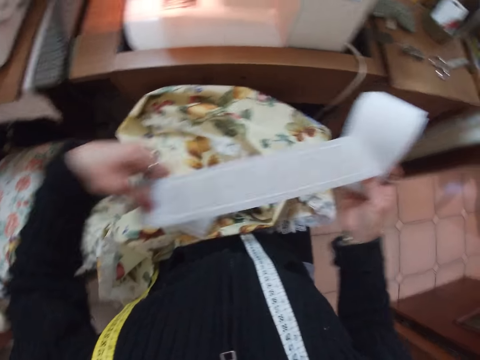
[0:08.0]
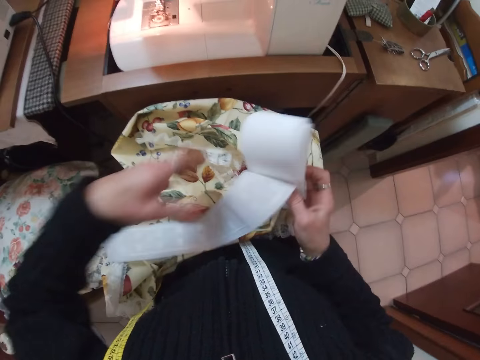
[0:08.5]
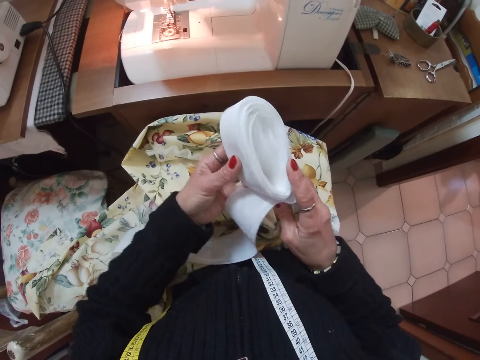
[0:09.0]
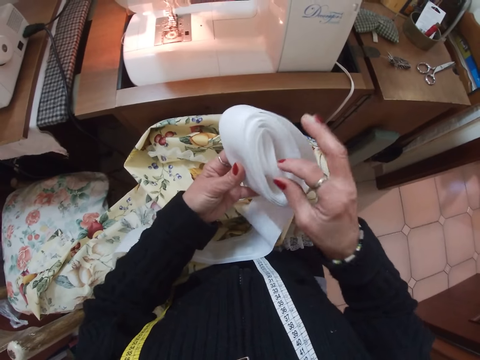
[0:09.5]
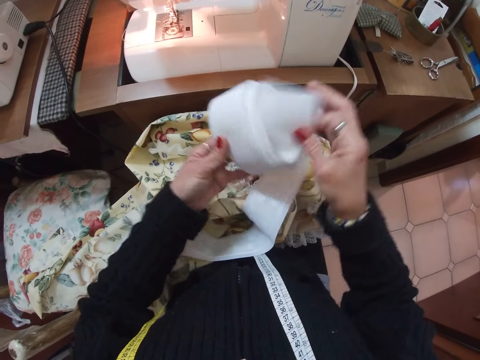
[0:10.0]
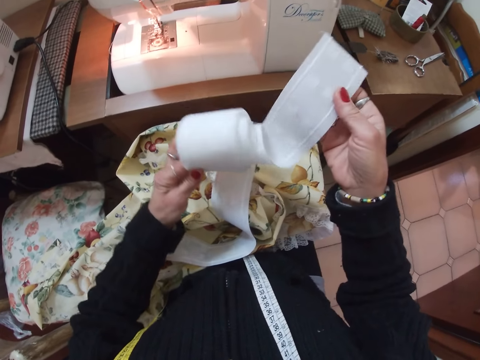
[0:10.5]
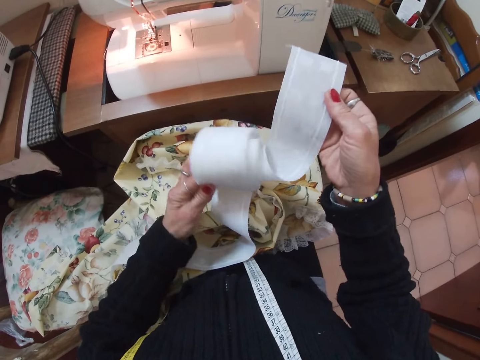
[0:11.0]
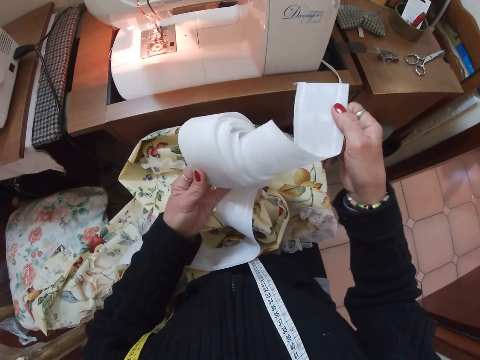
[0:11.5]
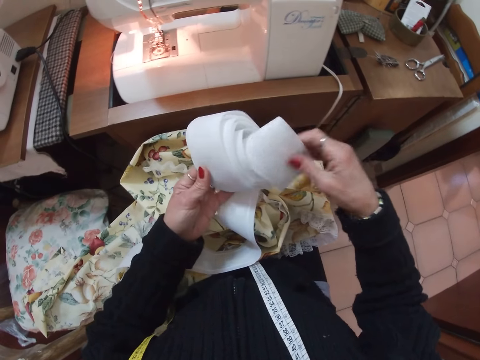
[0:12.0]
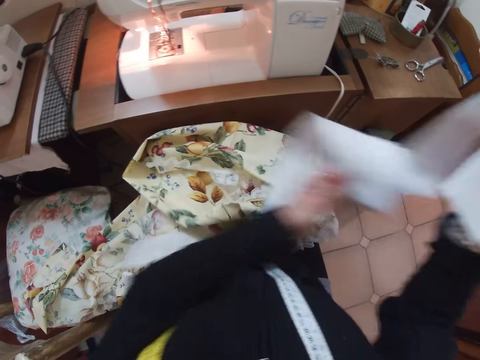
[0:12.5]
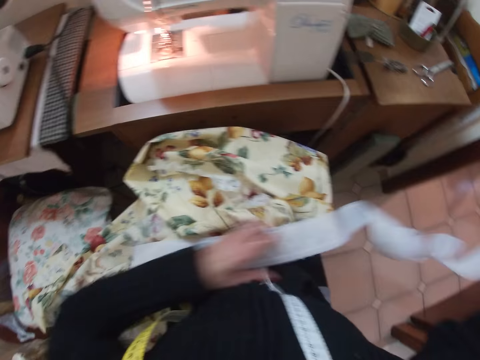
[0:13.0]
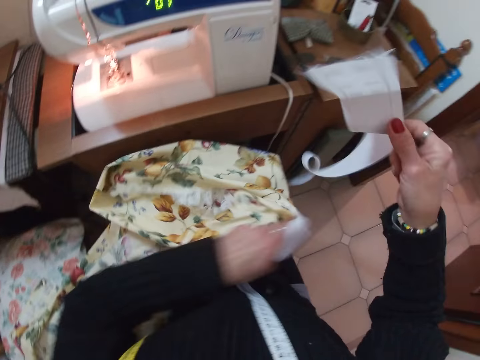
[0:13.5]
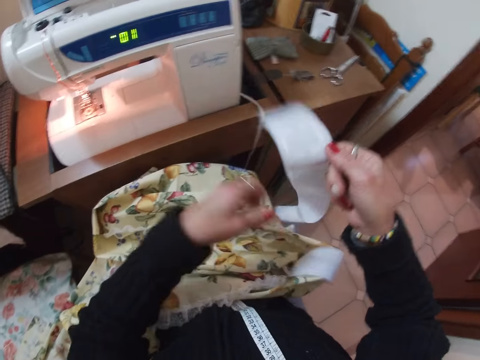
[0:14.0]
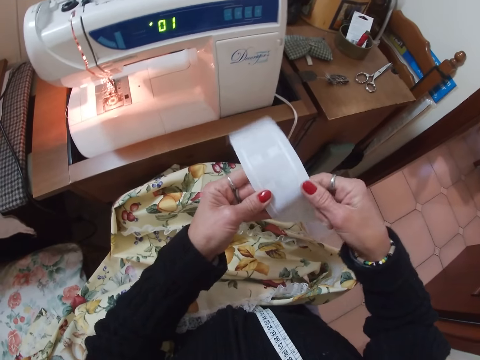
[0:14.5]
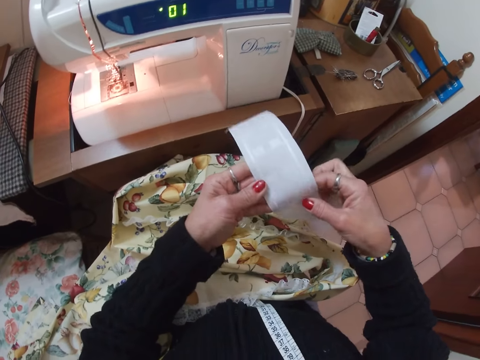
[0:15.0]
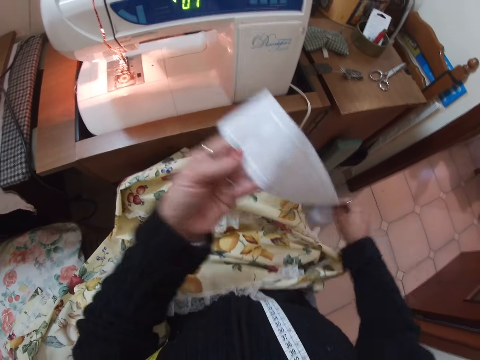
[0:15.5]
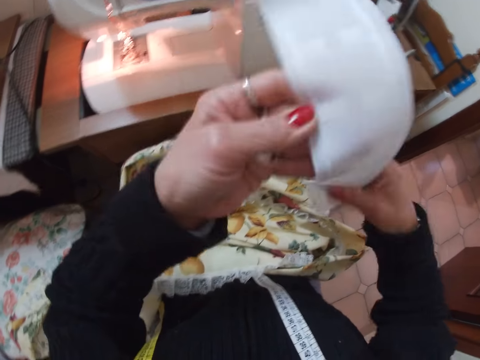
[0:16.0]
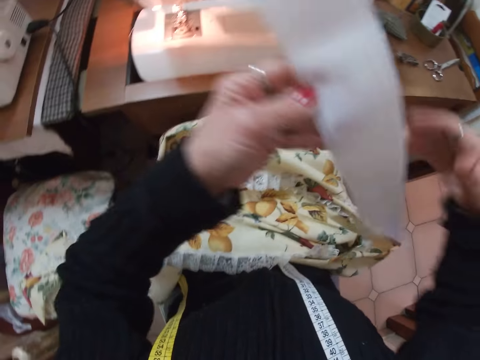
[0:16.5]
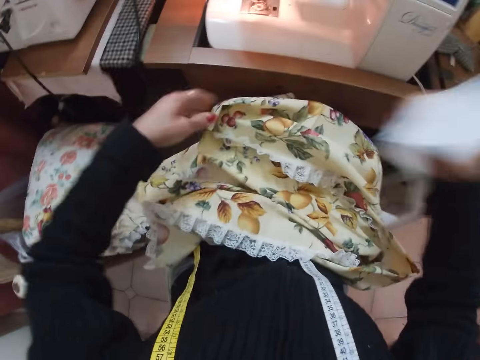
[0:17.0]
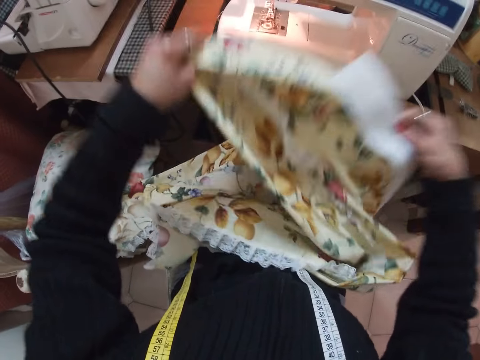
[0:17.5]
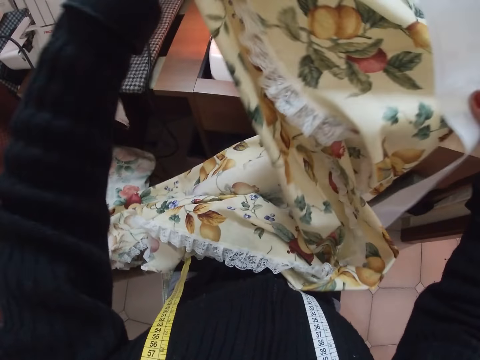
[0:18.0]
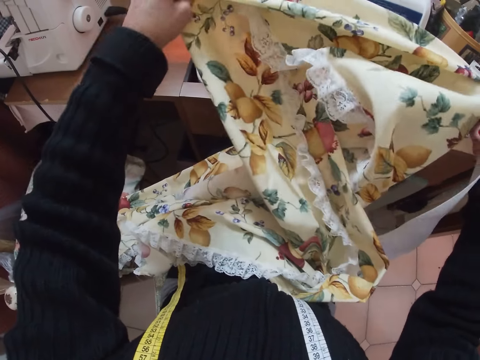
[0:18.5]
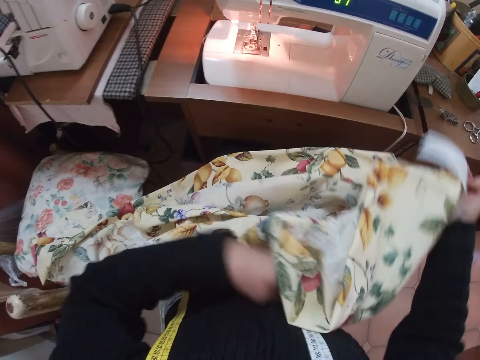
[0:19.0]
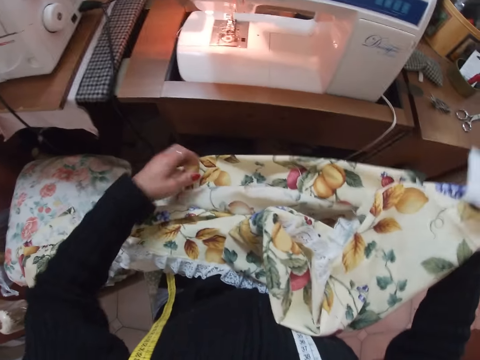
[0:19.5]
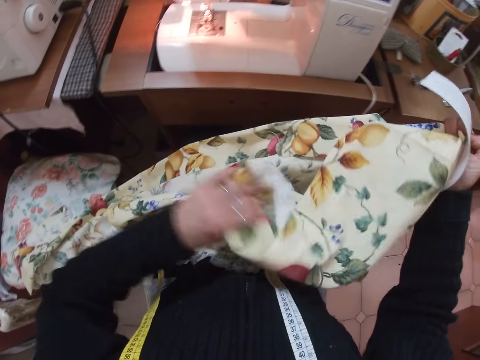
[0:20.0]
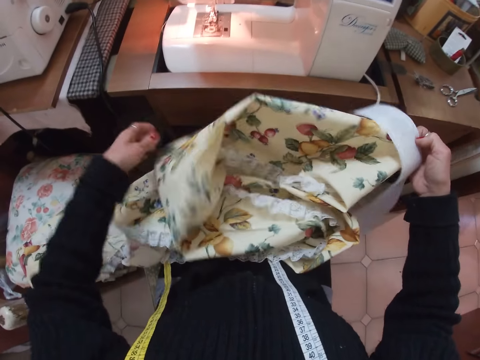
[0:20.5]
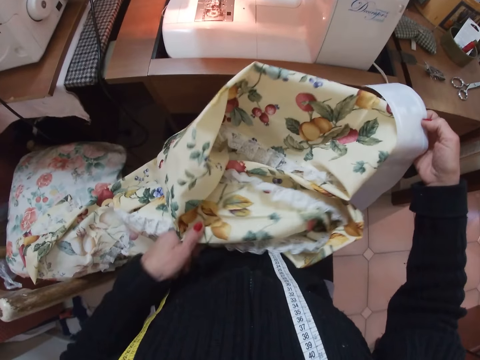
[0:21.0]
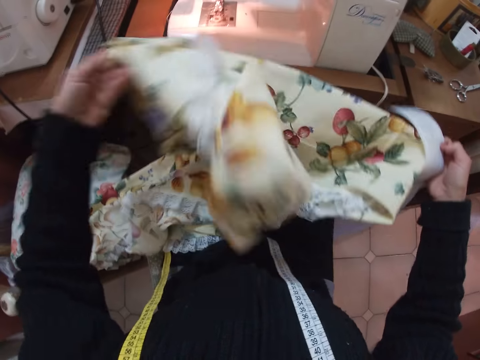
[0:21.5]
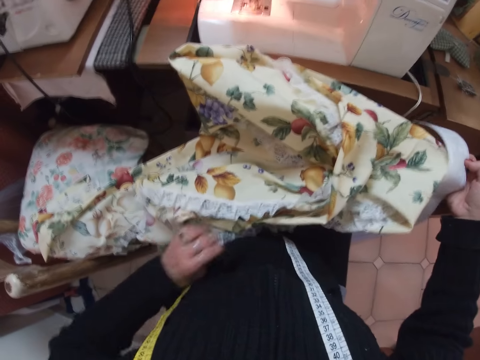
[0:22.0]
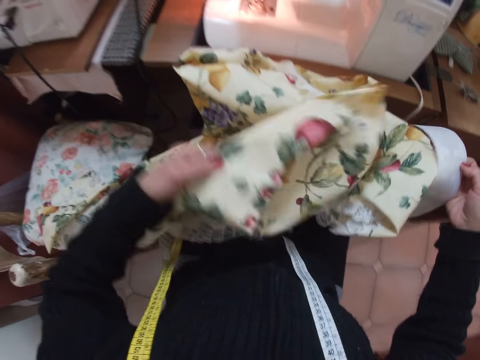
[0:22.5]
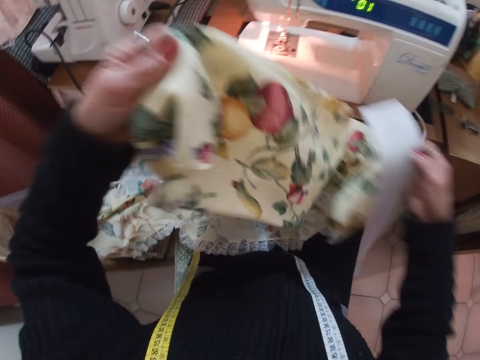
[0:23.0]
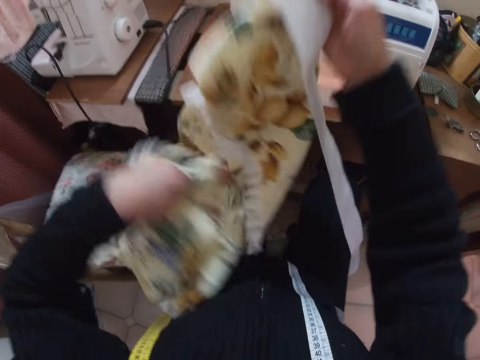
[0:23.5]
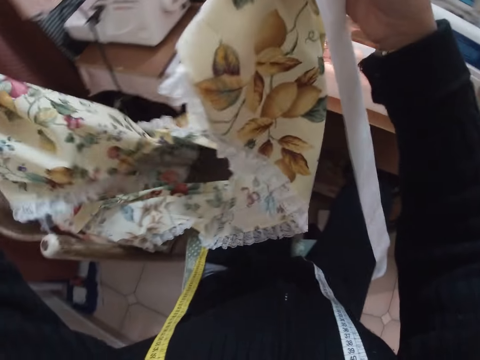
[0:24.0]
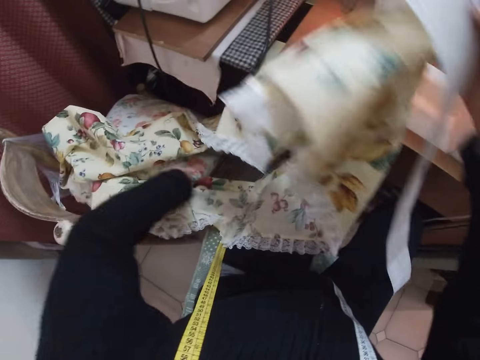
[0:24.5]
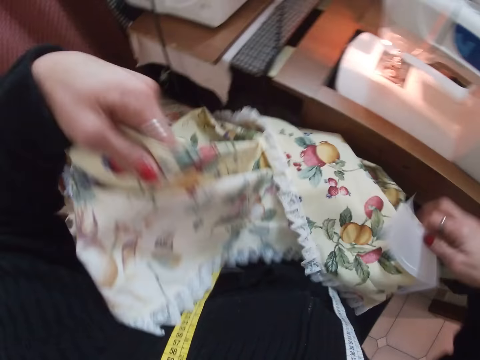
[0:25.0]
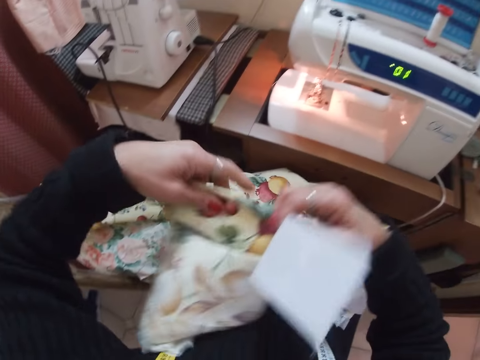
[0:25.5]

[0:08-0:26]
The camera wearer unfolds the white piece of cloth with both her hands. She adjusts the cloth. She picks up the piece of cloth from her lap with both her hands. She adjusts the cloth. She straightens the piece of cloth with both her hands.

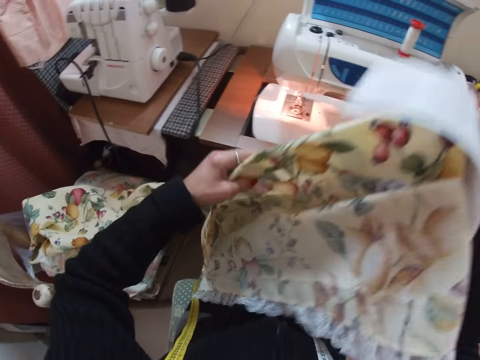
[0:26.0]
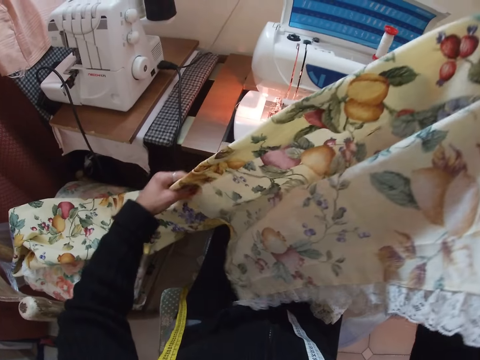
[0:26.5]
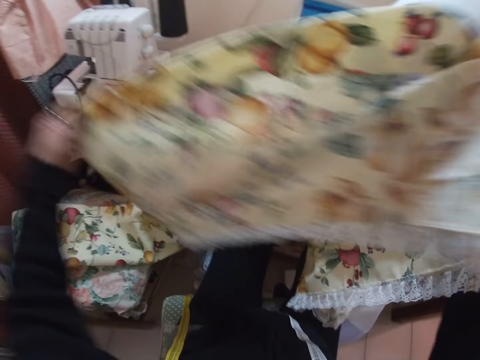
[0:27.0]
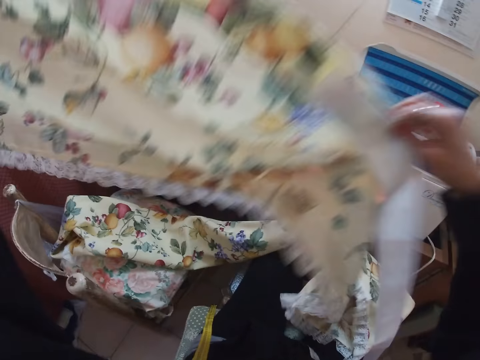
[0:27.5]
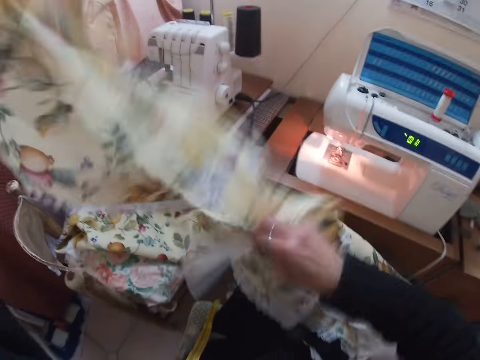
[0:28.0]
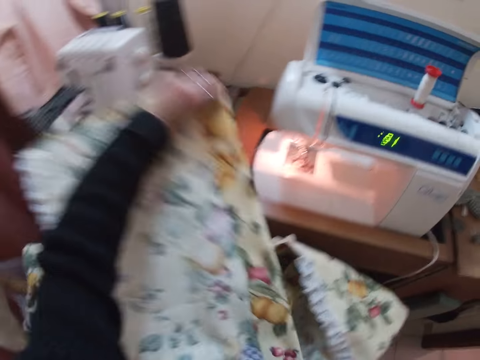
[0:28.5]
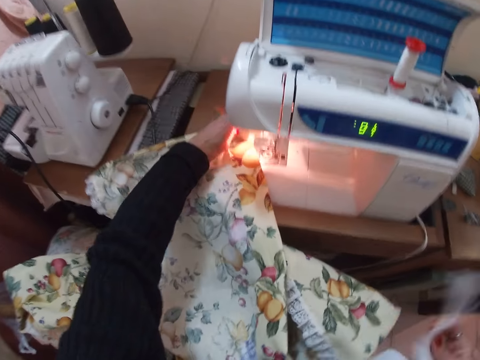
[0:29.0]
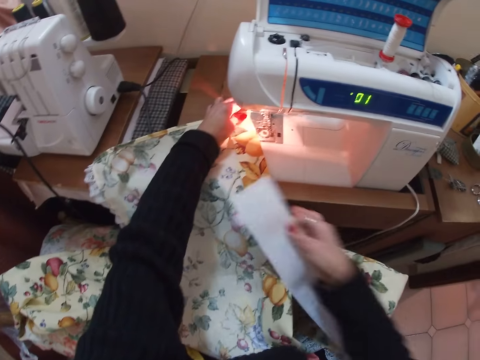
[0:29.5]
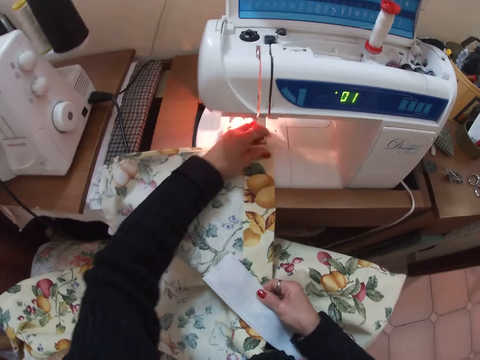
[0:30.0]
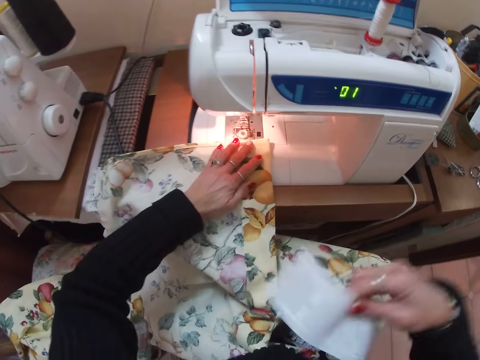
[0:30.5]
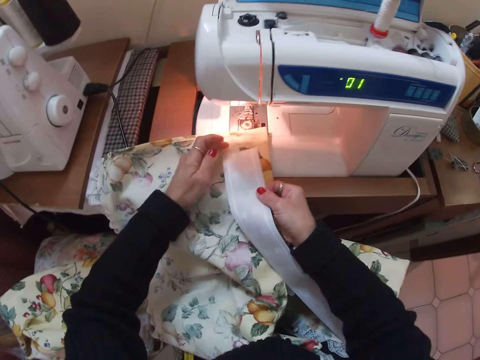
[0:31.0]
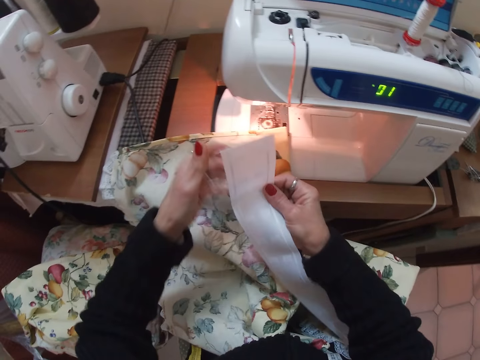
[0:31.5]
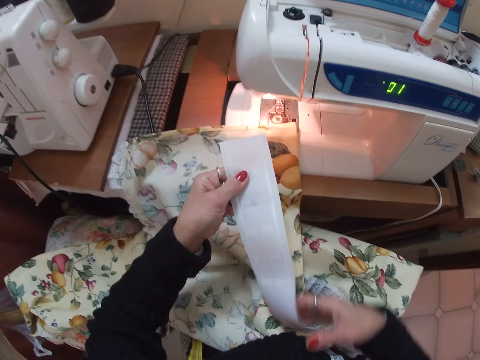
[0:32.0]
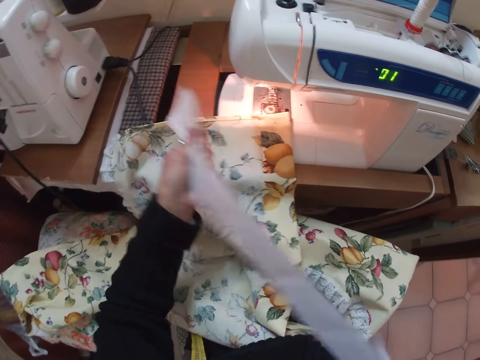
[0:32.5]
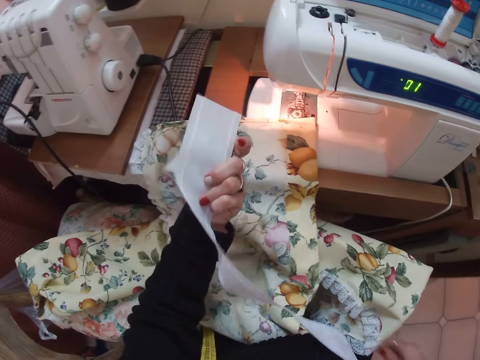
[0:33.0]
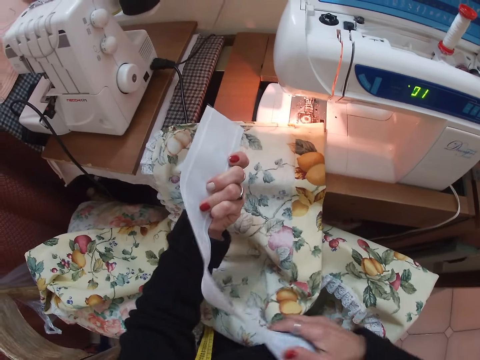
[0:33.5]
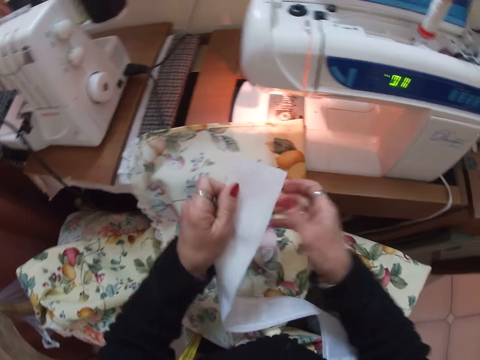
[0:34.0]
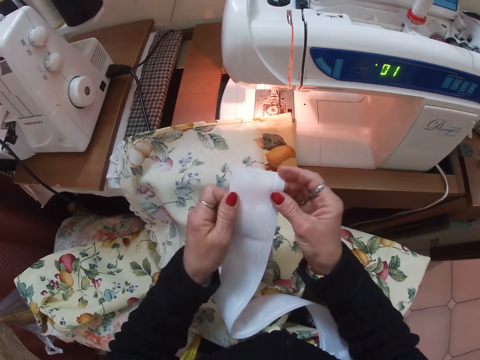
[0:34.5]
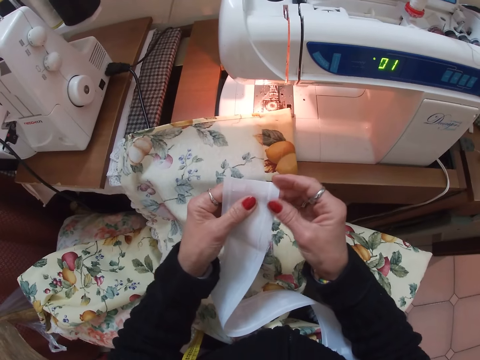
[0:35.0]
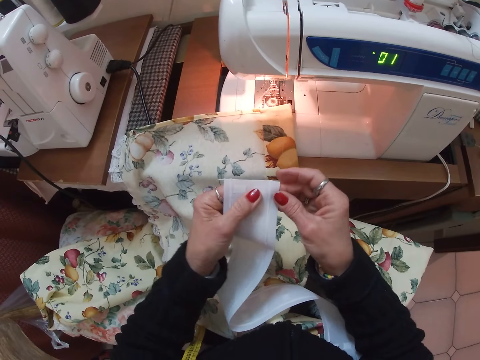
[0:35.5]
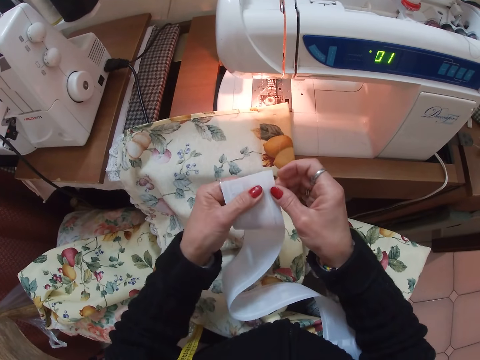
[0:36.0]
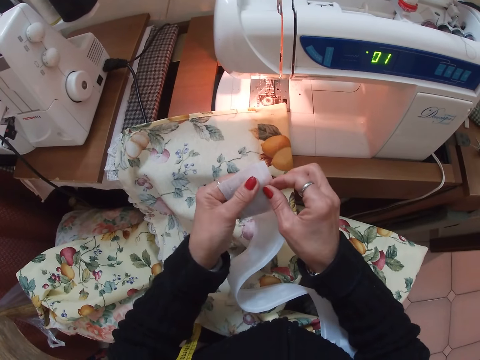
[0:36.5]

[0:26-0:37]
The camera wearer shakes the cloth. She places the piece of cloth under the presser foot of a sewing machine on the table. She places the white piece of cloth on the larger piece of cloth. She adjusts the cloth. She smoothens the white piece of cloth with both her hands.
